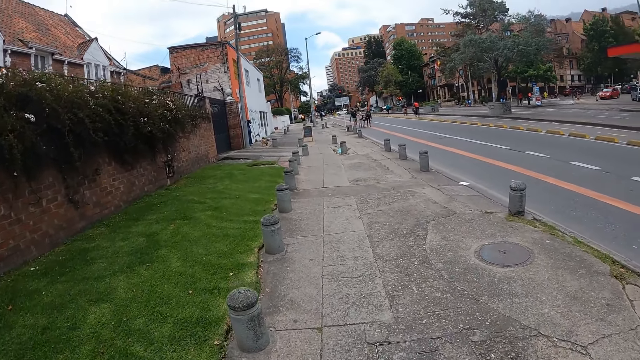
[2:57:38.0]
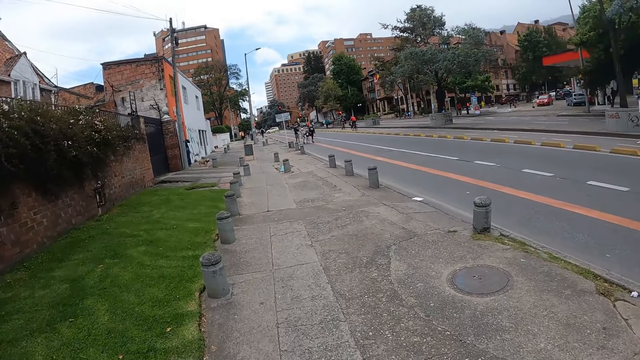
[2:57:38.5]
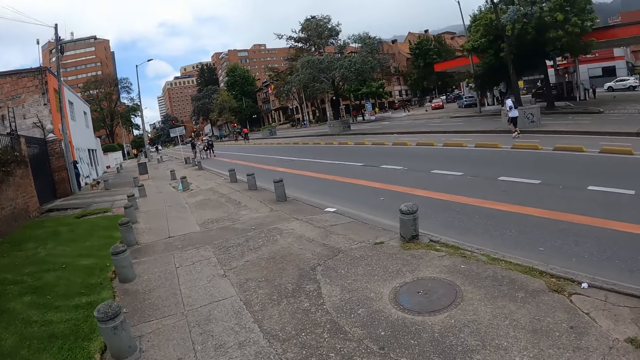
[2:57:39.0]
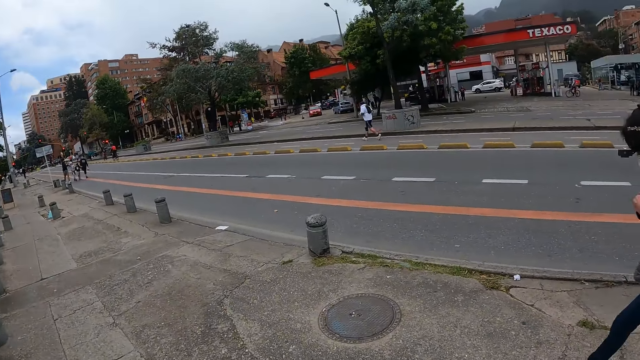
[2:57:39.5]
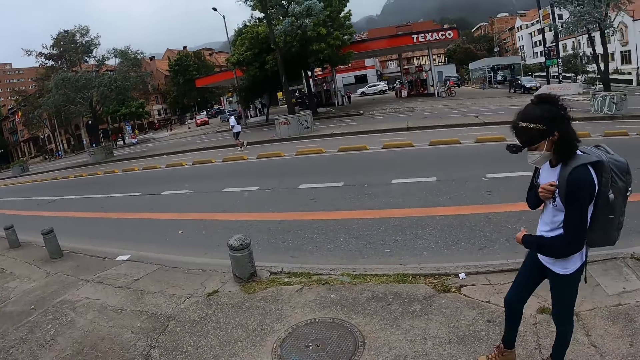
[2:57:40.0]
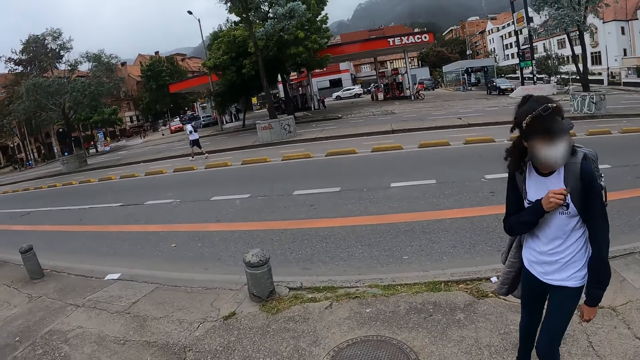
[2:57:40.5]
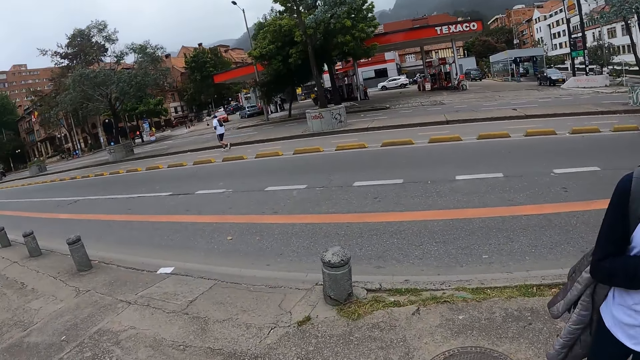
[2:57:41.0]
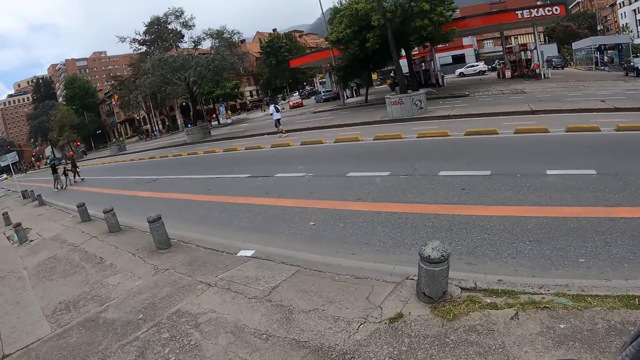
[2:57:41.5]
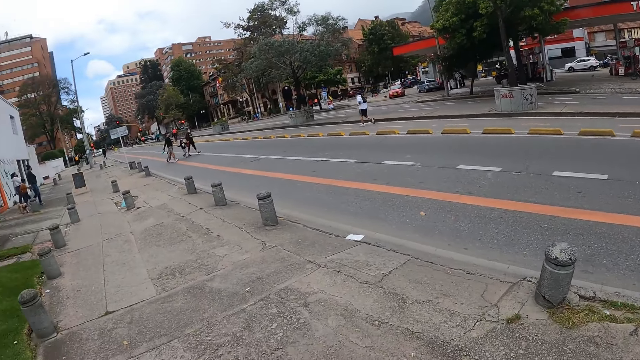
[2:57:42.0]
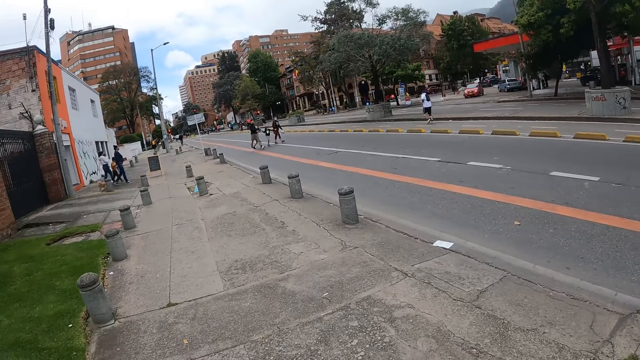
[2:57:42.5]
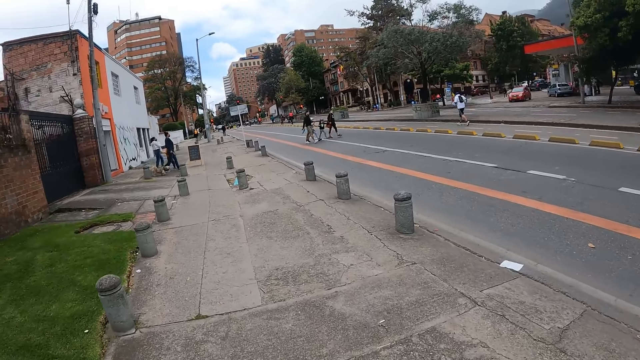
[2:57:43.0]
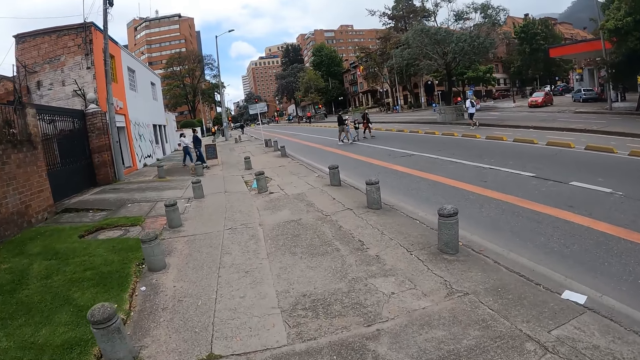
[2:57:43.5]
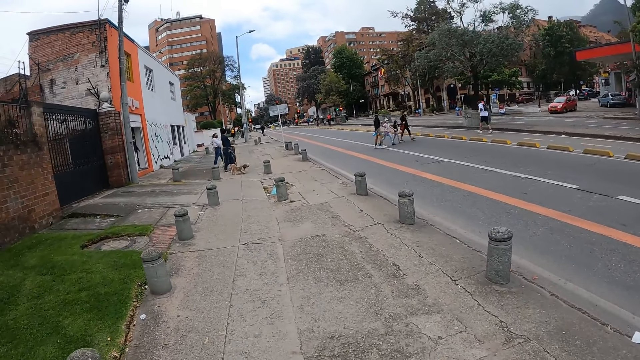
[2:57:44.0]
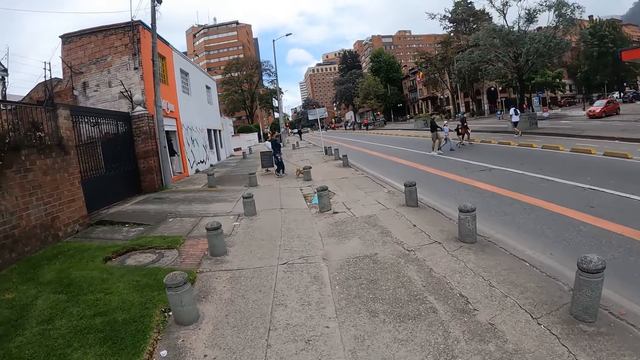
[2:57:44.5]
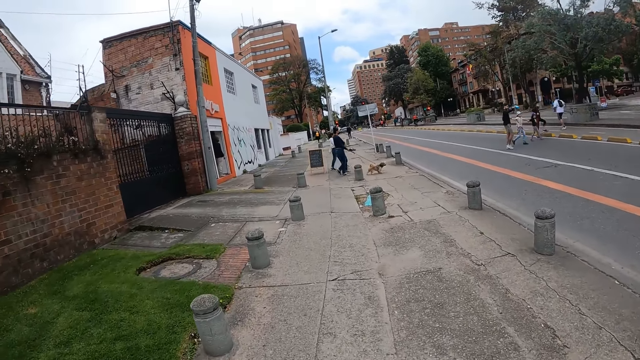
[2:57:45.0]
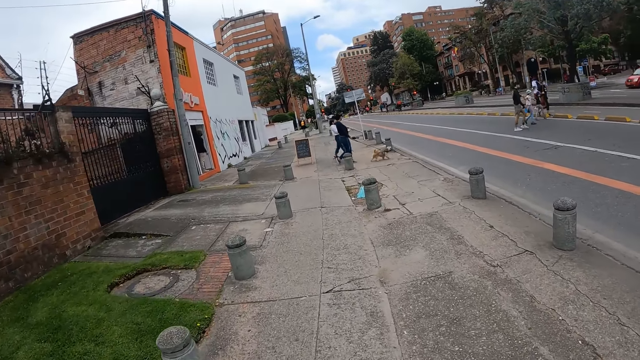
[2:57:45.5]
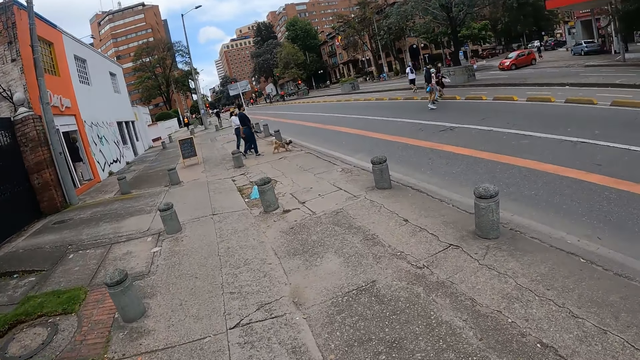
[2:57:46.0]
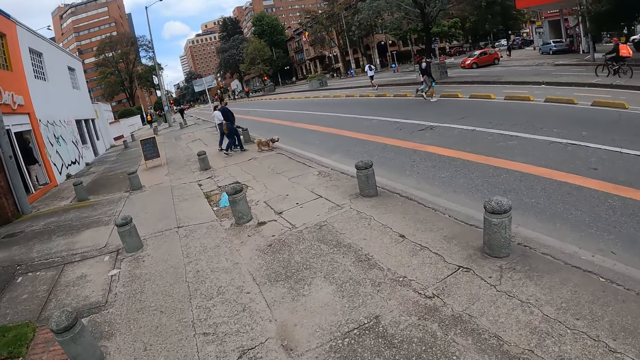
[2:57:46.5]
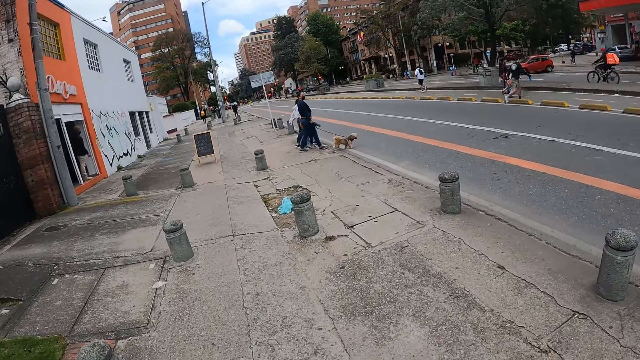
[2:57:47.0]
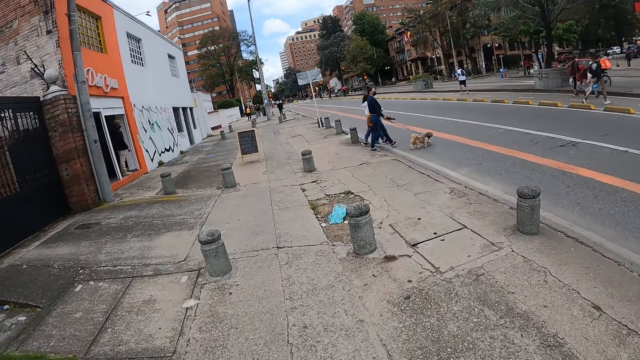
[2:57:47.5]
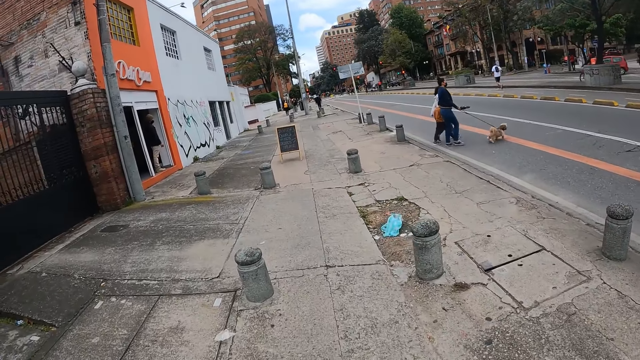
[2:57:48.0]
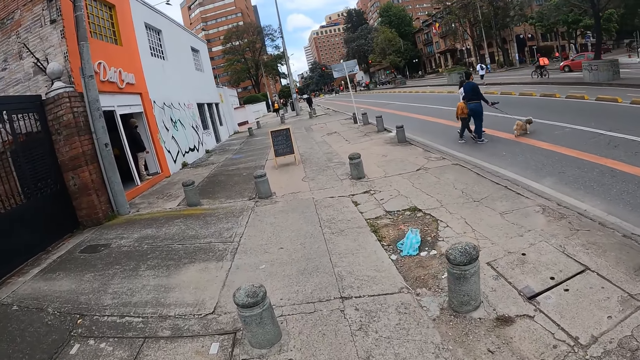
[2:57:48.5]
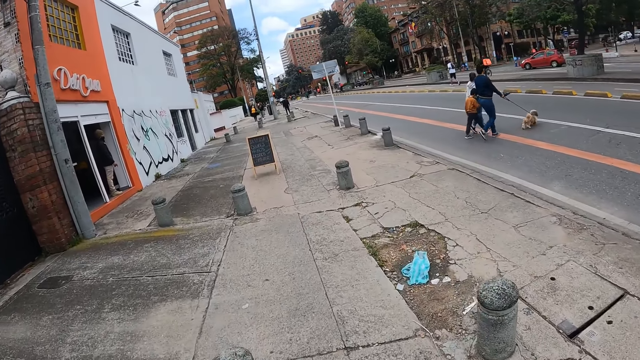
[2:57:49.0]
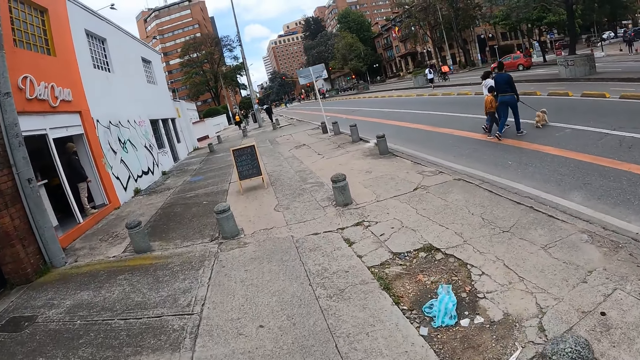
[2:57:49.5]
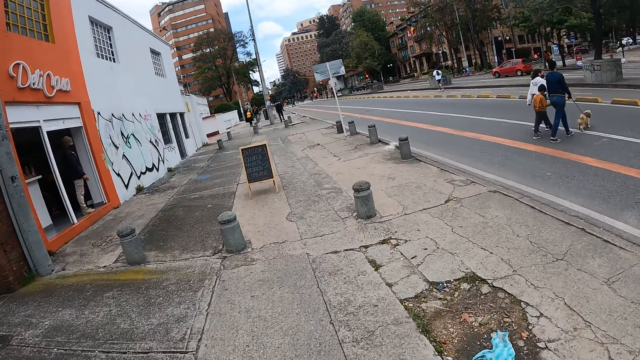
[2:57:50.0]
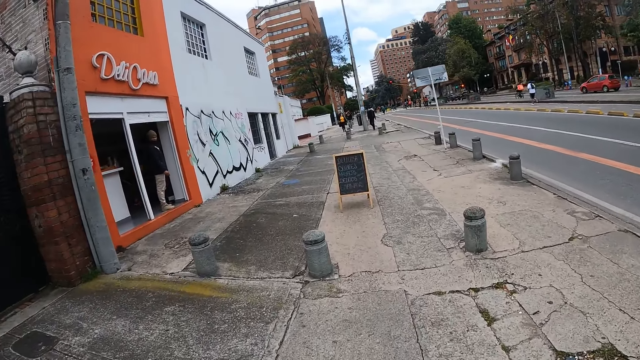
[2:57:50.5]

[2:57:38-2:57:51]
The camera wearer stares at a lady. They walk along the pavement.

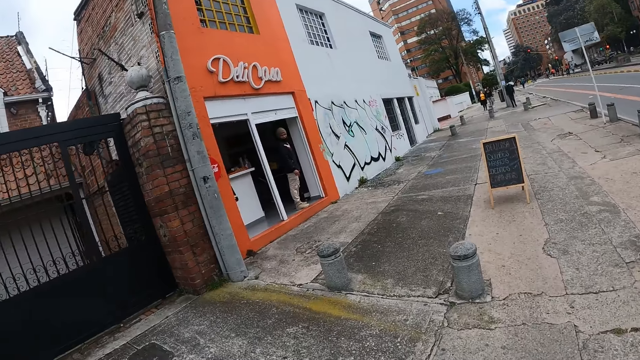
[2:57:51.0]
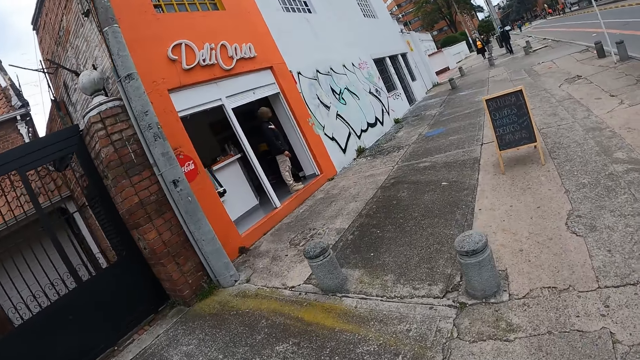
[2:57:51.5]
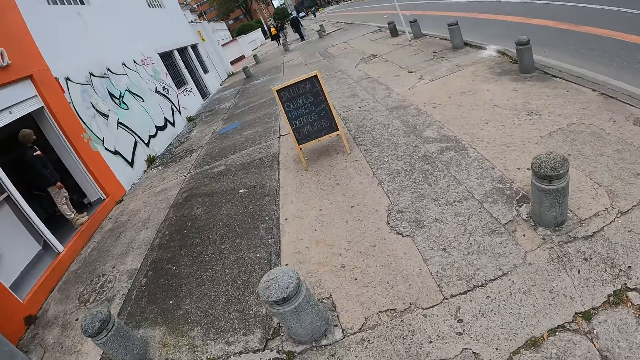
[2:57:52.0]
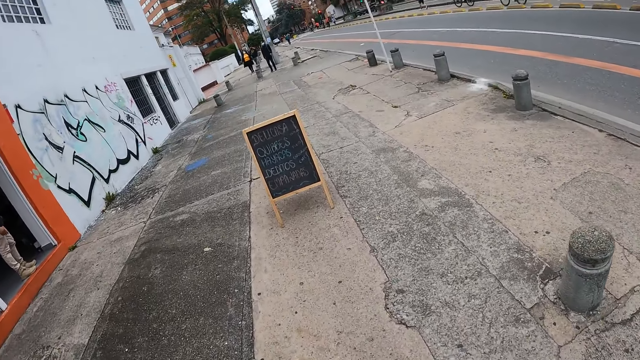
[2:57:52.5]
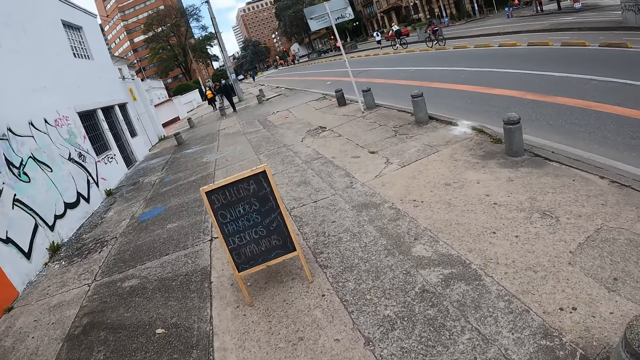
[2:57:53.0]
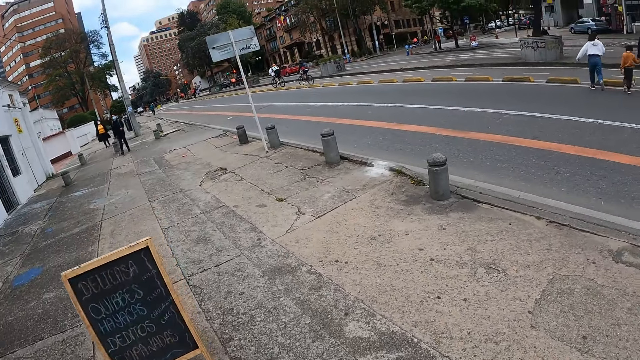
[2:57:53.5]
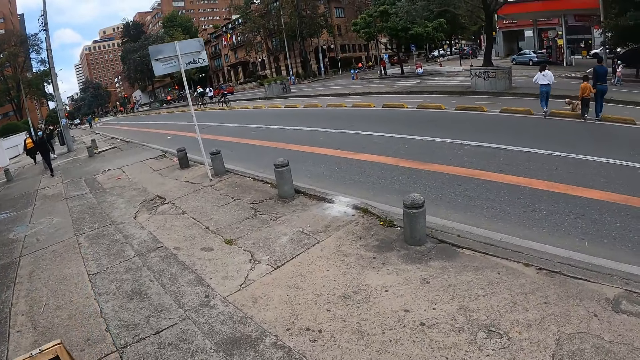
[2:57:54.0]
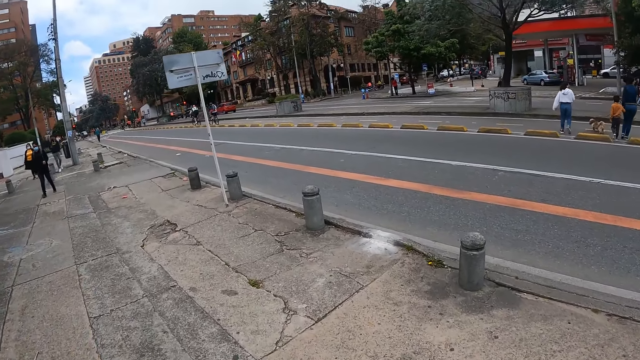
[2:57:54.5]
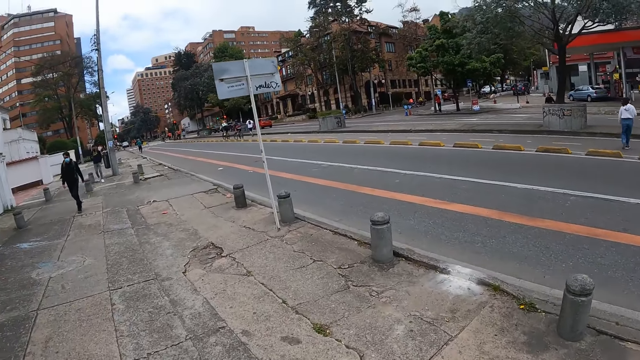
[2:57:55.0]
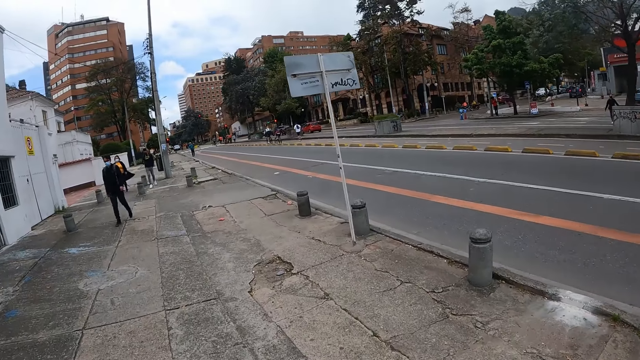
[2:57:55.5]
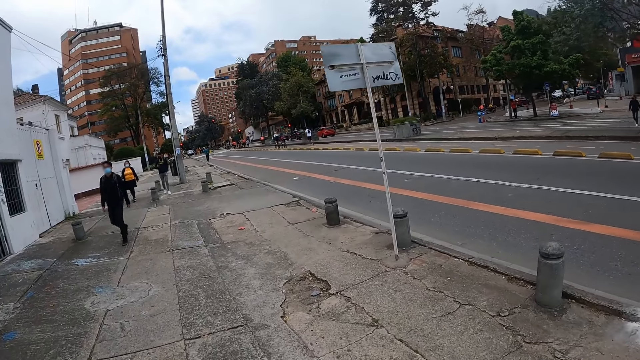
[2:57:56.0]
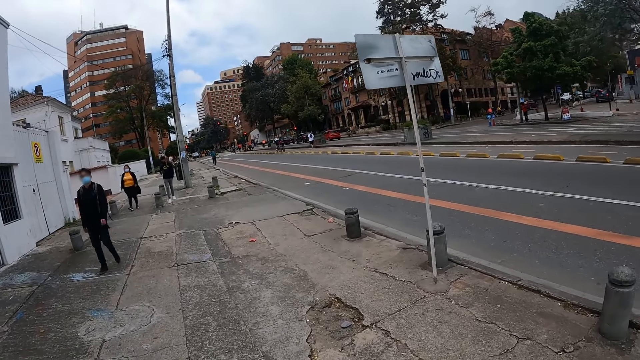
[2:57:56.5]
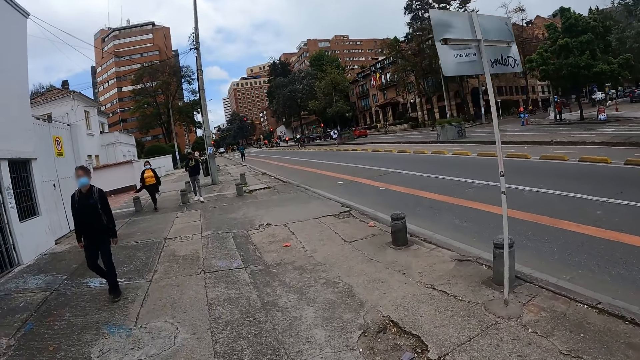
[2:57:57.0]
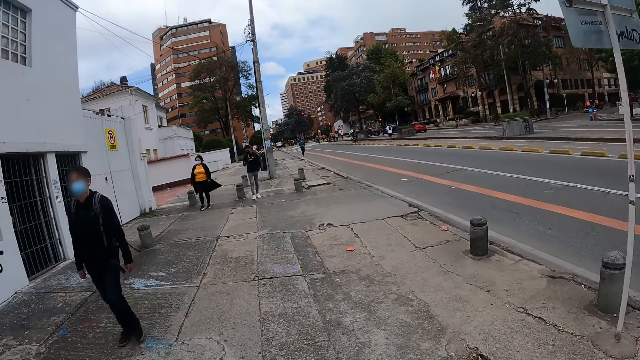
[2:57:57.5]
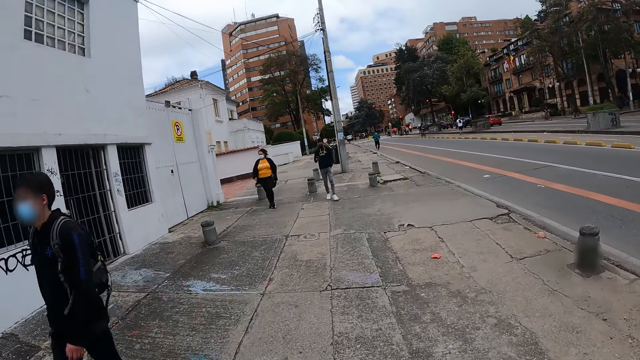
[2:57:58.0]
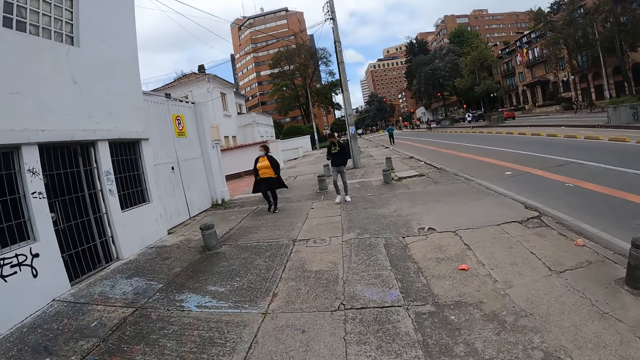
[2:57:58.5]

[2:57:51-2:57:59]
A boy walks past the camera wearer.
